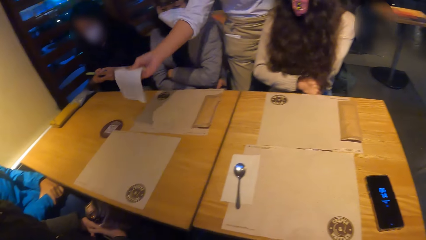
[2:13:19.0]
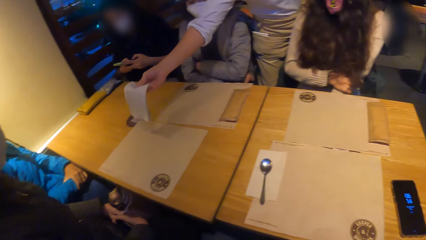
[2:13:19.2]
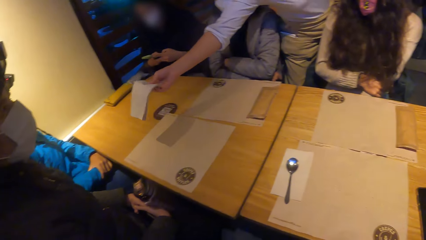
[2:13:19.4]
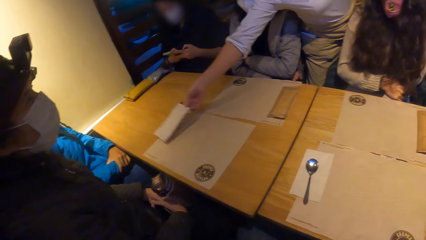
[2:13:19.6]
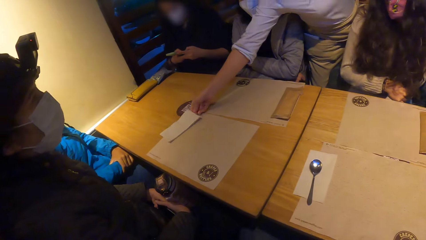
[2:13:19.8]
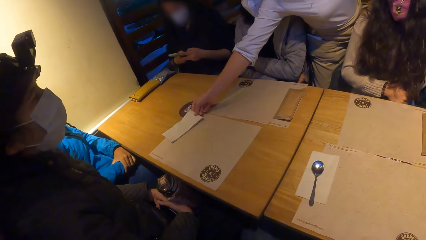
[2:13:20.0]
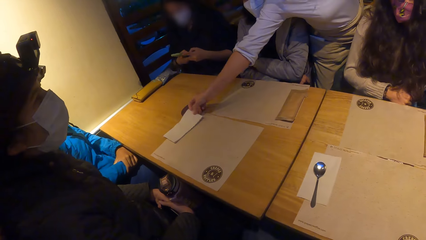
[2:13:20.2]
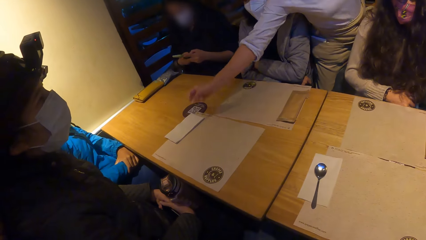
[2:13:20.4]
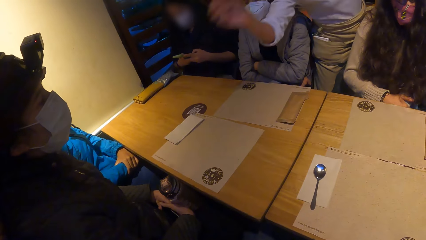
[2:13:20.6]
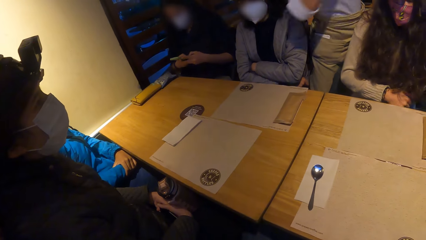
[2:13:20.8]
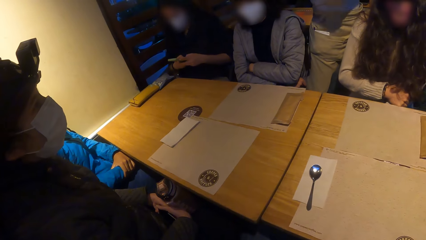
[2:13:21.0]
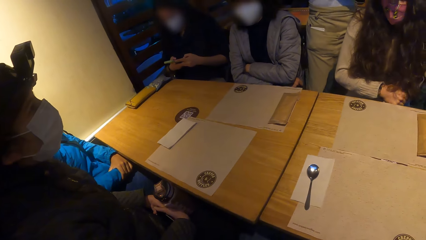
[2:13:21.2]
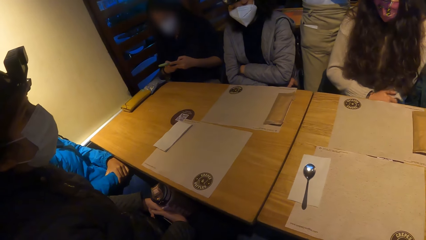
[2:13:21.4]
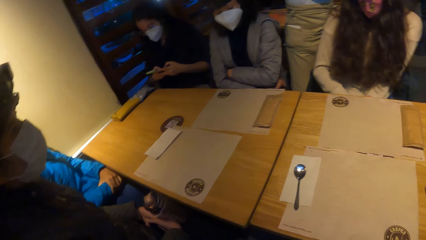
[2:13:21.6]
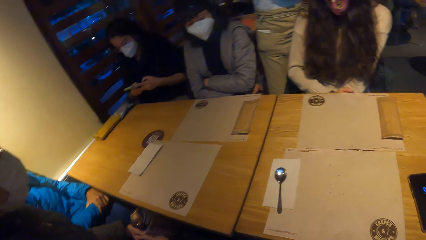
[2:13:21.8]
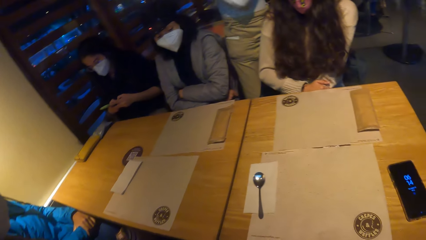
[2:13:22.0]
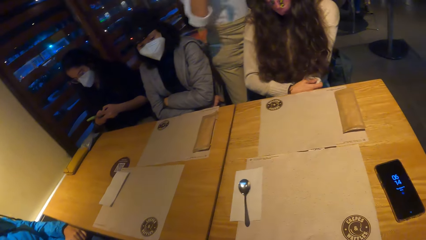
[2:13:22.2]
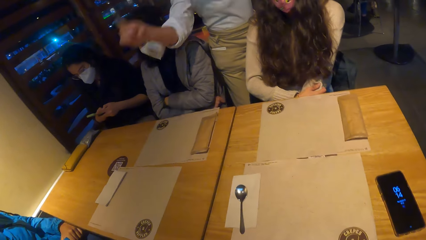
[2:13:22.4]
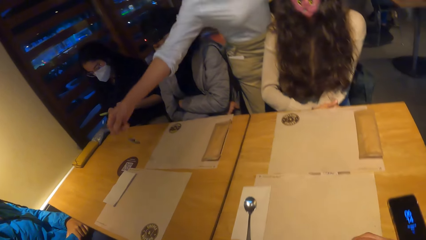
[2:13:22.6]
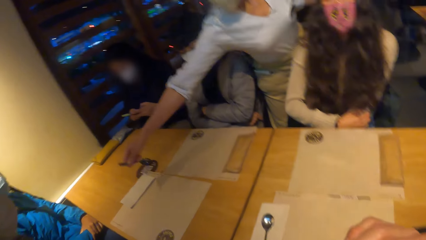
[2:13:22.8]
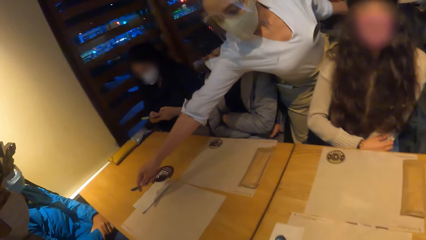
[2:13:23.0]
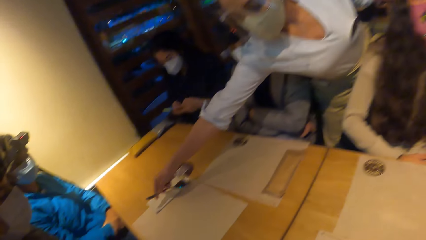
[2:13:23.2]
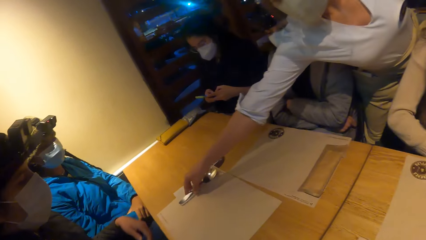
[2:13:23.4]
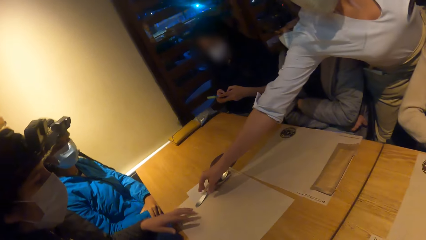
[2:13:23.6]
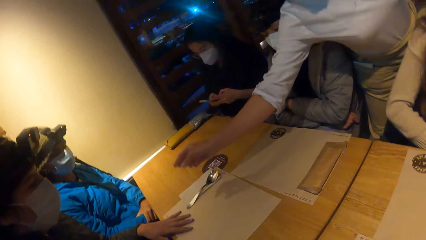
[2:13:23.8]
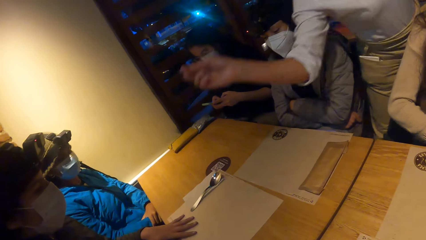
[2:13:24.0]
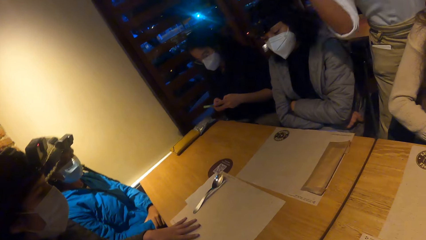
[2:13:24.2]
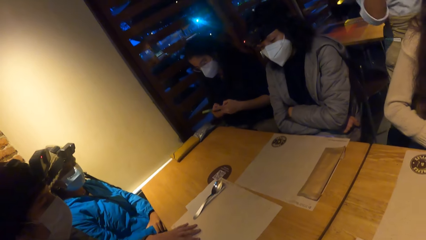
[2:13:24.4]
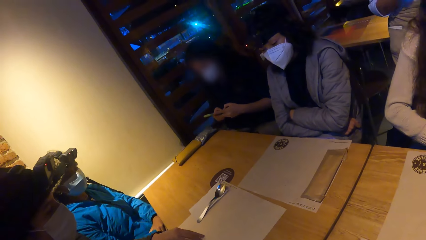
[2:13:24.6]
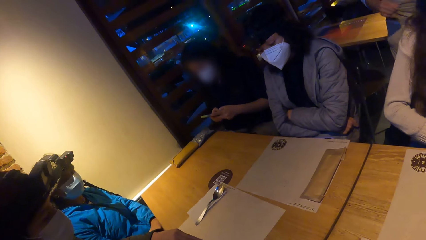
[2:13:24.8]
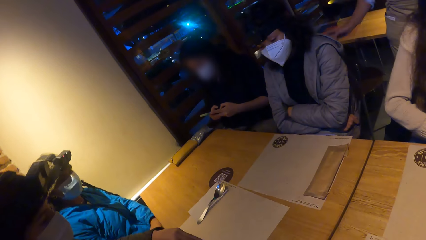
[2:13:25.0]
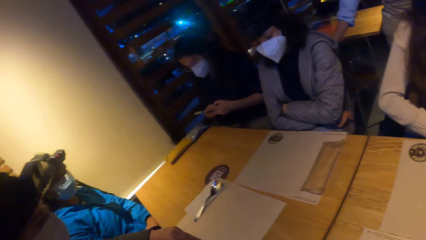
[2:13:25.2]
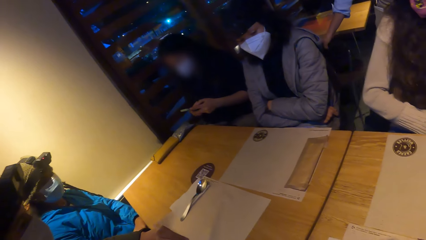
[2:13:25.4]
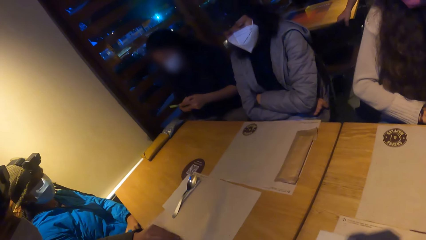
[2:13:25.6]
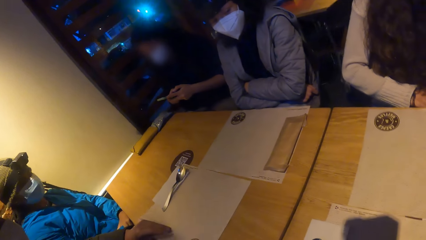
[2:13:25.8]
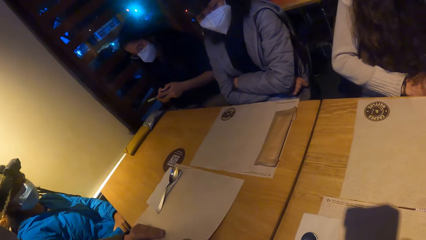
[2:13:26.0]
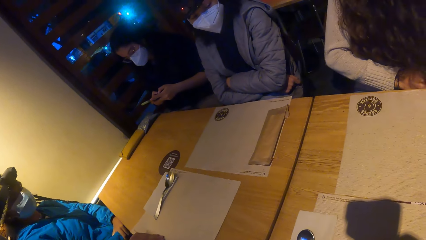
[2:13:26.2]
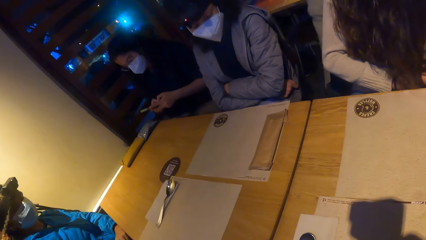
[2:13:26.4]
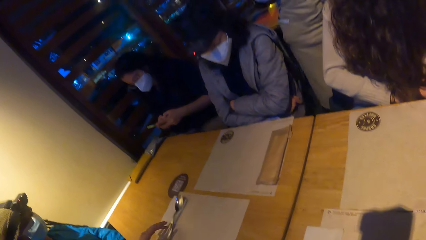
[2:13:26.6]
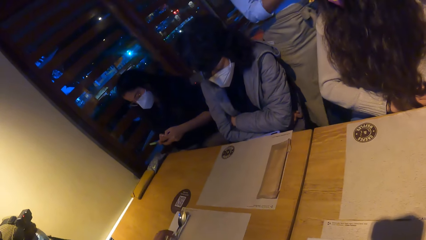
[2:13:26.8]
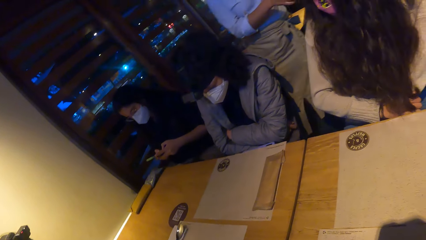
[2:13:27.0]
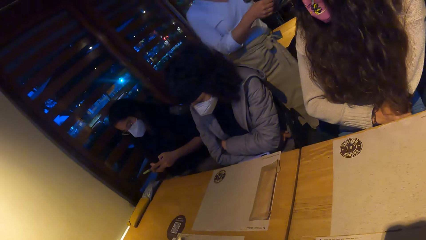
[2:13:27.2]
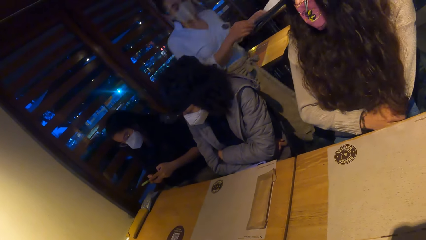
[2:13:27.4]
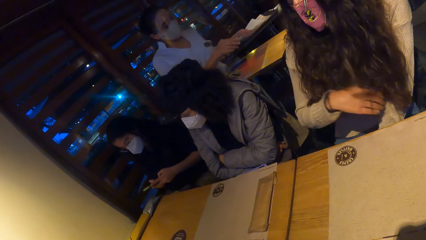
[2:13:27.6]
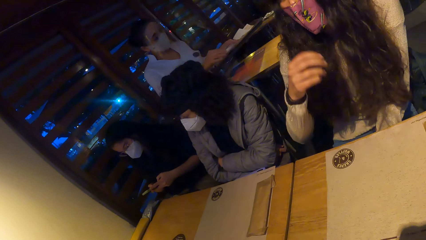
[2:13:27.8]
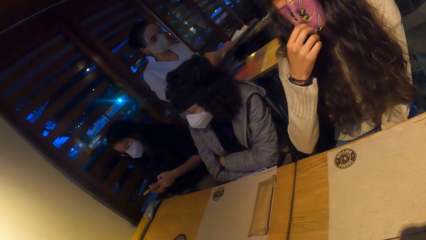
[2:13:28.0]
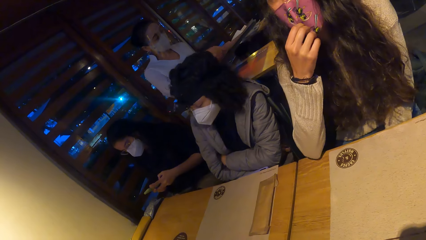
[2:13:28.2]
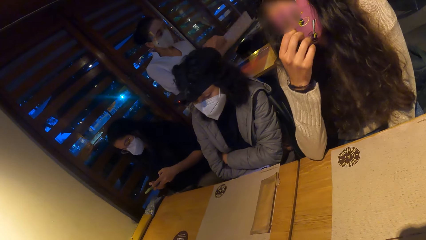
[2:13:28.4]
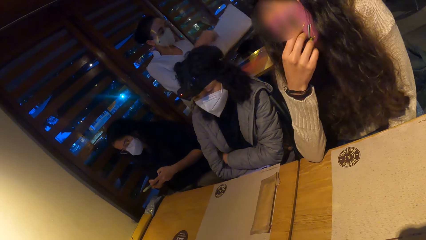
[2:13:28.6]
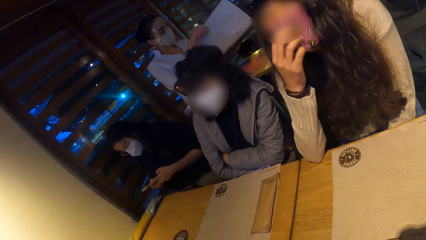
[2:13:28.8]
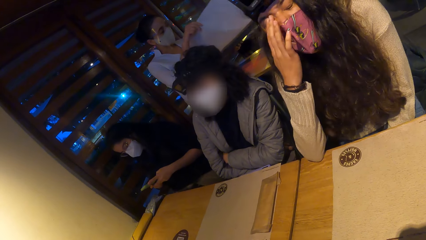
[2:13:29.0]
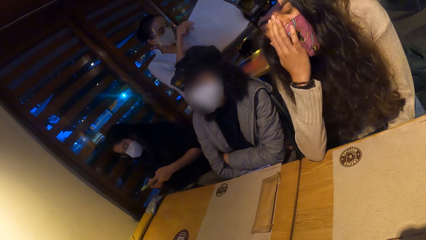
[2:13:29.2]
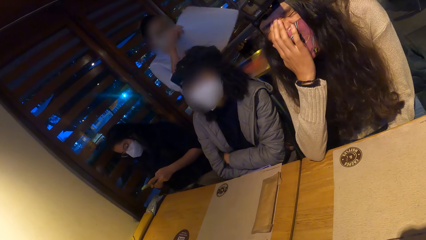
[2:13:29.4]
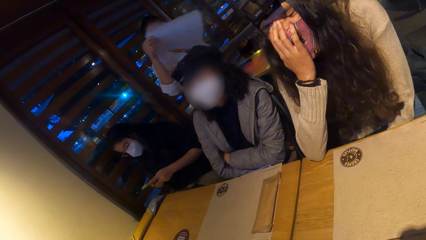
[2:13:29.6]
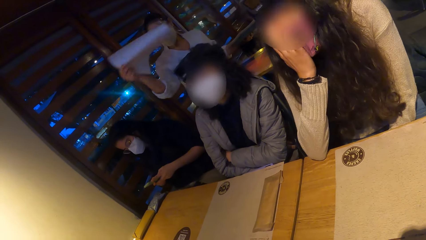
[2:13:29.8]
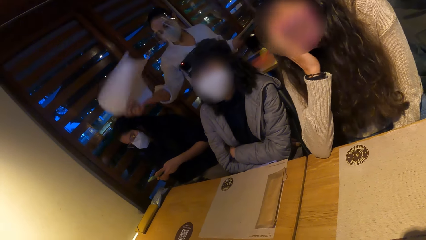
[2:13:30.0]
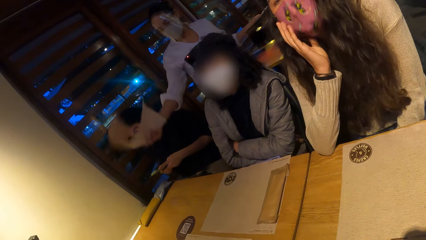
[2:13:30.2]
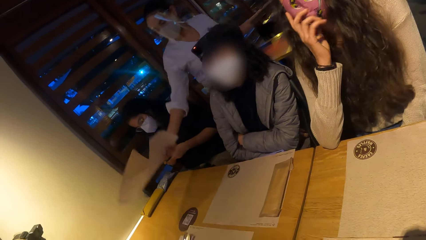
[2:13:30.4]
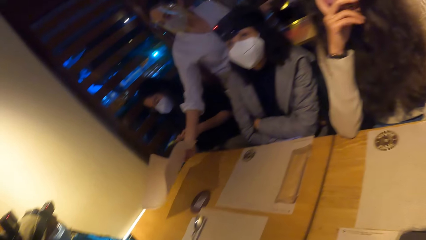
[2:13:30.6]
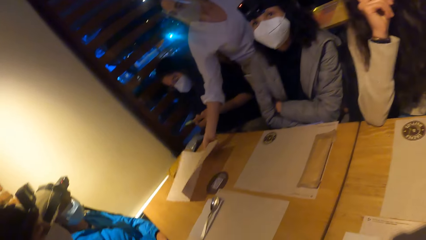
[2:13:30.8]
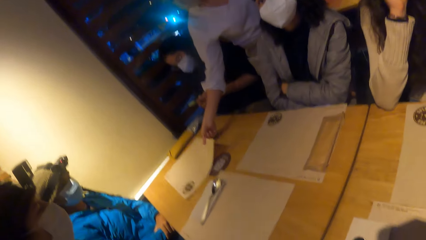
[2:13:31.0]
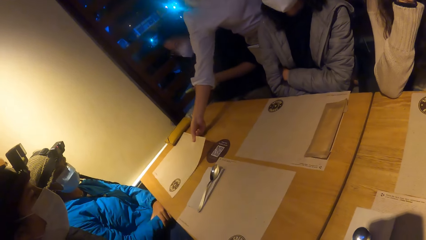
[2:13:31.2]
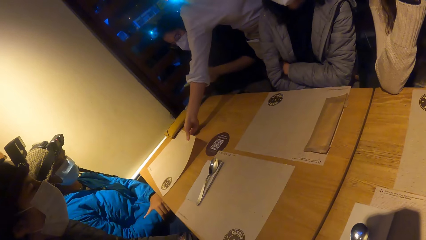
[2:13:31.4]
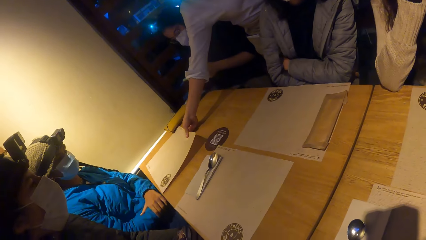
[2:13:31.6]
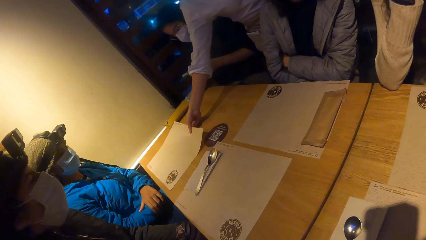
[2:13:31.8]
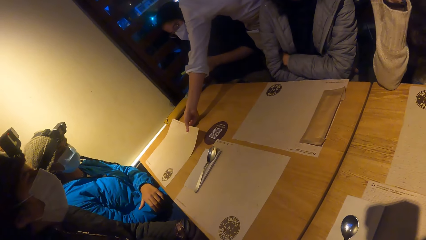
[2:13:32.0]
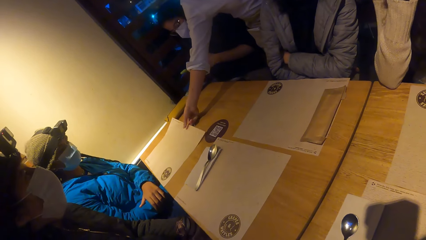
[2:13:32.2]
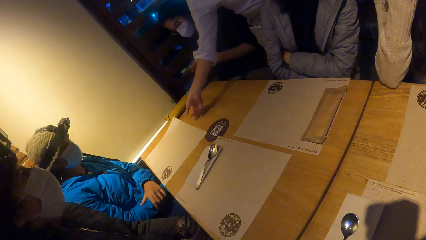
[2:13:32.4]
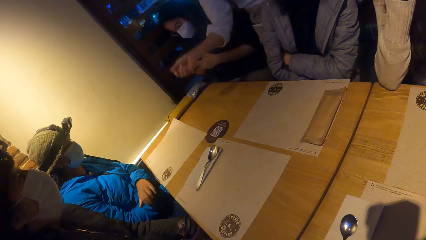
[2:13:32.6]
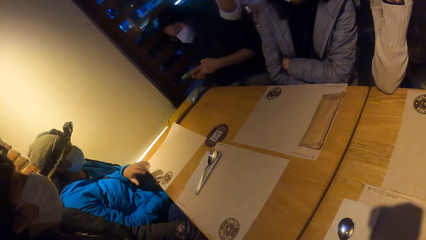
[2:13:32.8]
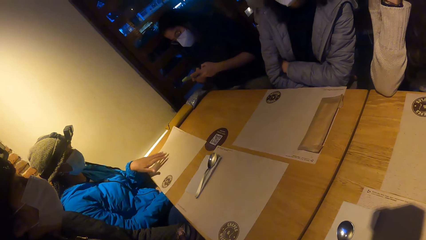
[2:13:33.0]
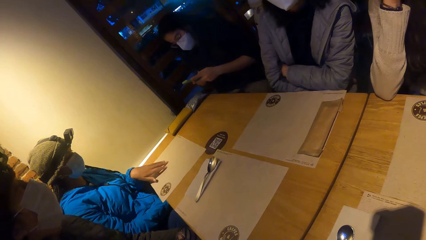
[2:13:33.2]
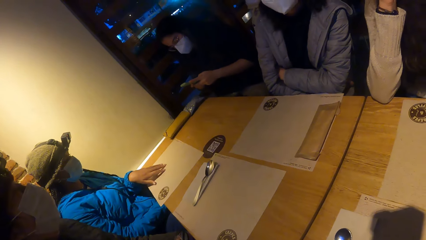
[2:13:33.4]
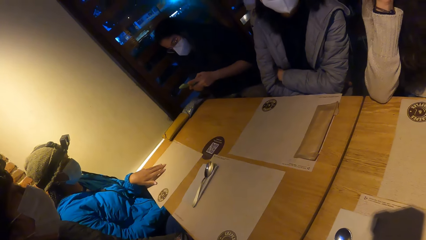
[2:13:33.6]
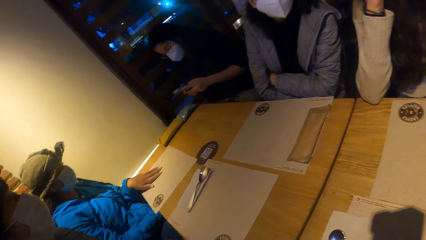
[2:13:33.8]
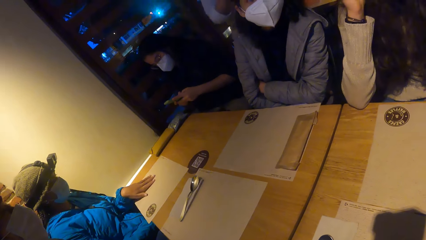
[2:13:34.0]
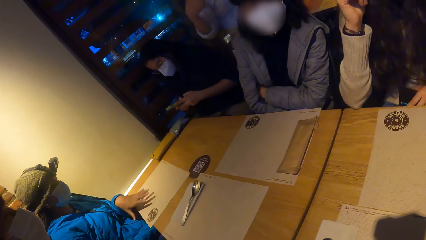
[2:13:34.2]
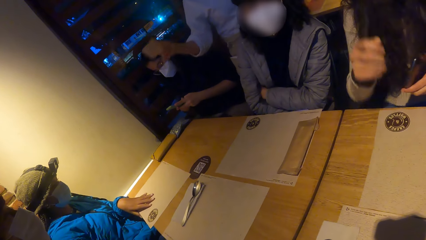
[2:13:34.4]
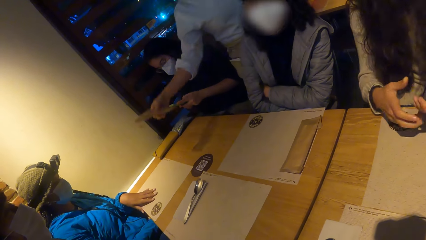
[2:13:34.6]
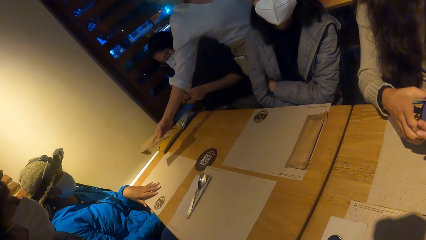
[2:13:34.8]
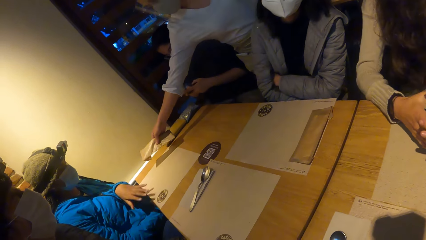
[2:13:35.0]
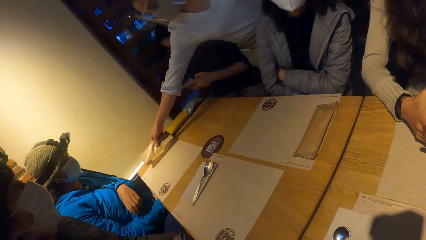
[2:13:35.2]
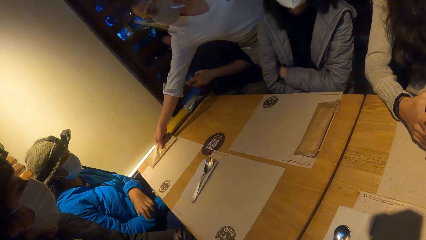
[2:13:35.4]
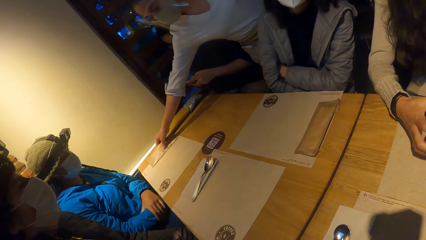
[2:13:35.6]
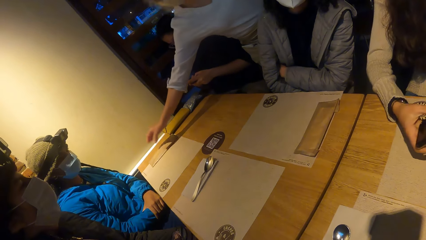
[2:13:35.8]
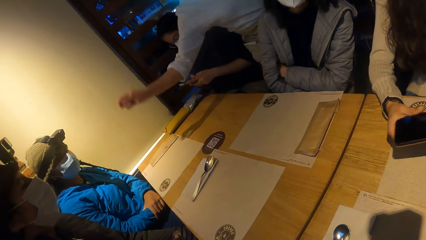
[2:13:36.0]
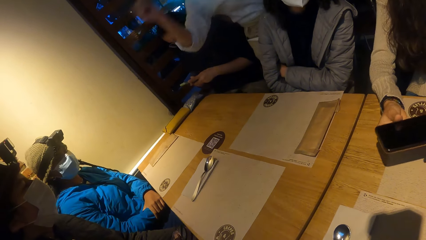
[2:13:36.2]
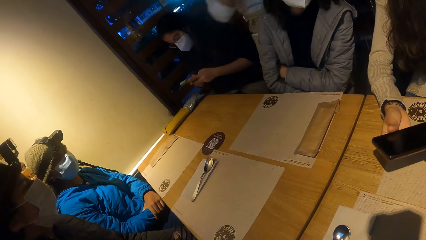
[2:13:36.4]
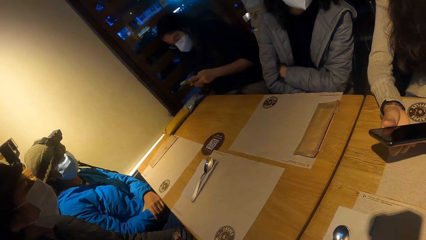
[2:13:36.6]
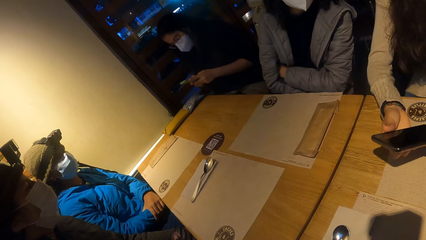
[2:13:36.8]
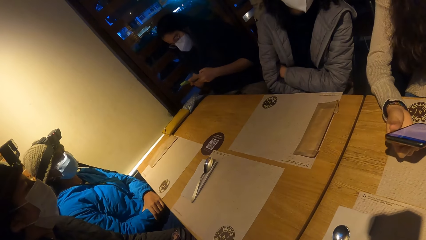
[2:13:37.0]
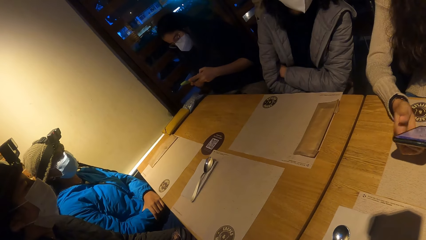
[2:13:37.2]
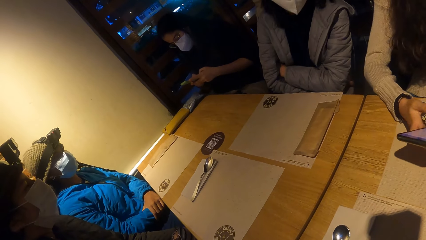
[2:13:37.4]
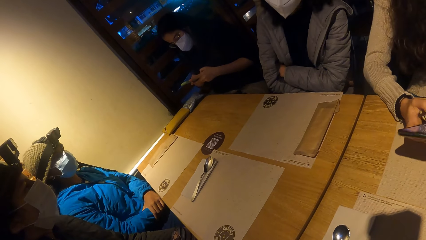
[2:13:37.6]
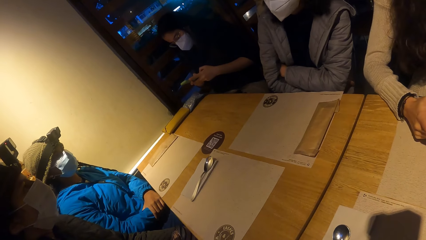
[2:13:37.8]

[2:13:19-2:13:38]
A waiter places a paper towel on the paper tablemat with her right hand and places a spoon on the paper towel on the paper tablemat with her right hand. A woman places her left hand on the paper tablemat on the table. The waiter moves a chair on a floor with her right hand. The woman moves the paper tablemat on the table with her left hand. The waiter picks up a paper tablemat from the tray with her right hand. Another woman places her right hand on the table. The waiter places the paper tablemat on the table with her right hand. A third woman moves the paper tablemat on the table. The waiter places a brown package on the paper tablemat with her right hand. The second woman presses the phone with both hands.
